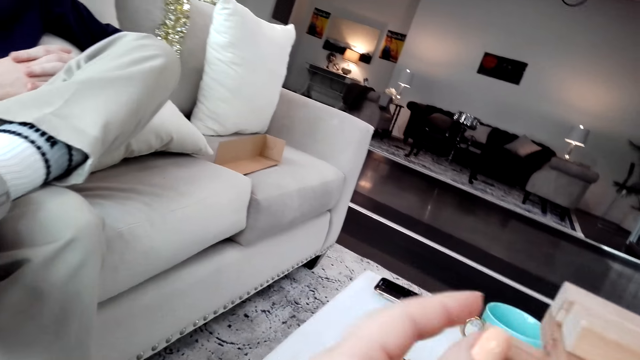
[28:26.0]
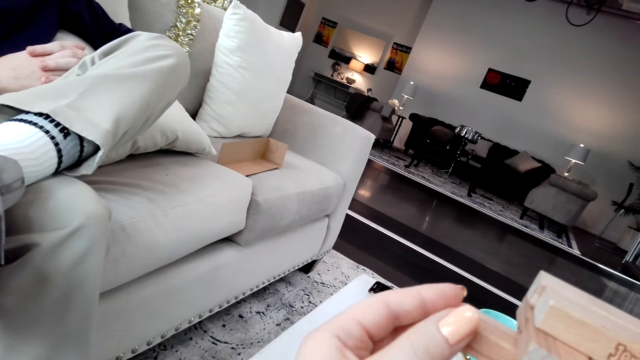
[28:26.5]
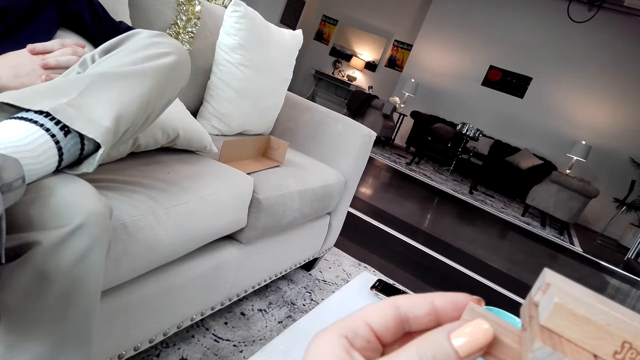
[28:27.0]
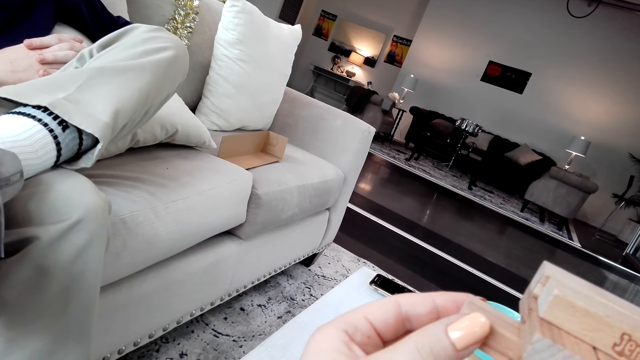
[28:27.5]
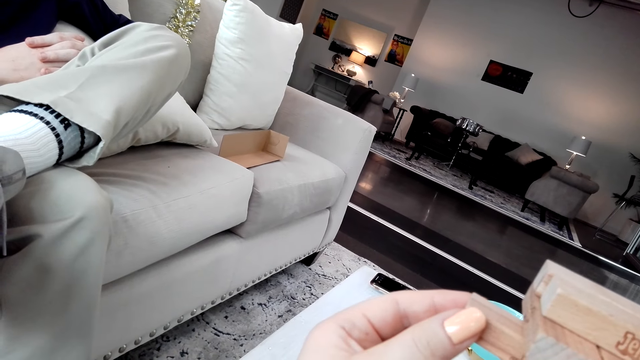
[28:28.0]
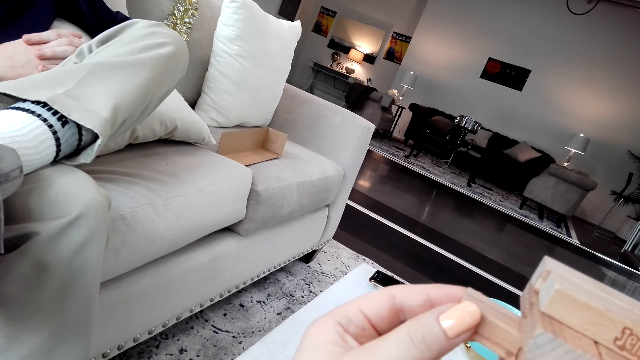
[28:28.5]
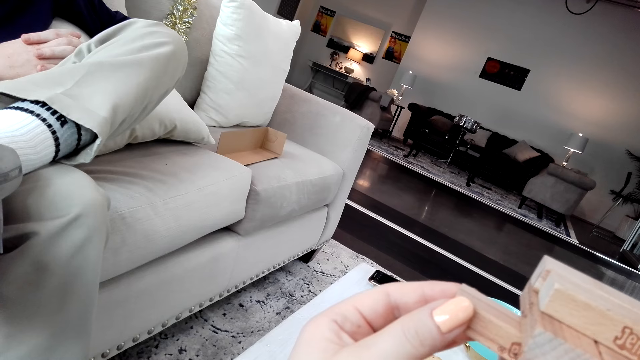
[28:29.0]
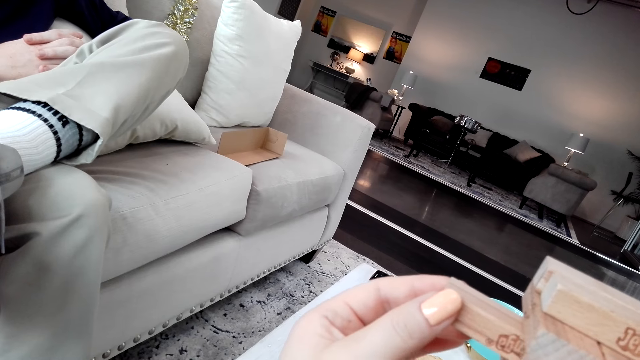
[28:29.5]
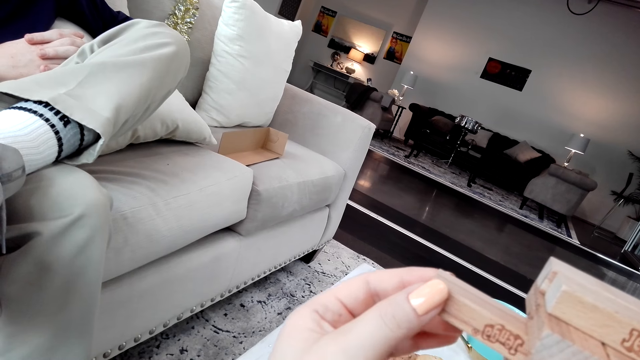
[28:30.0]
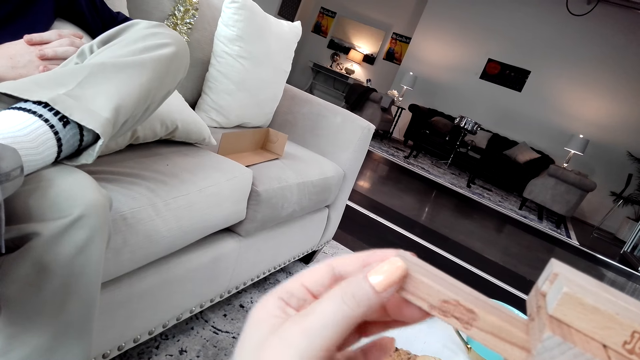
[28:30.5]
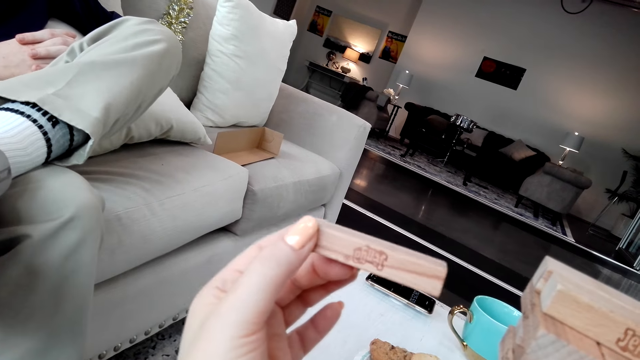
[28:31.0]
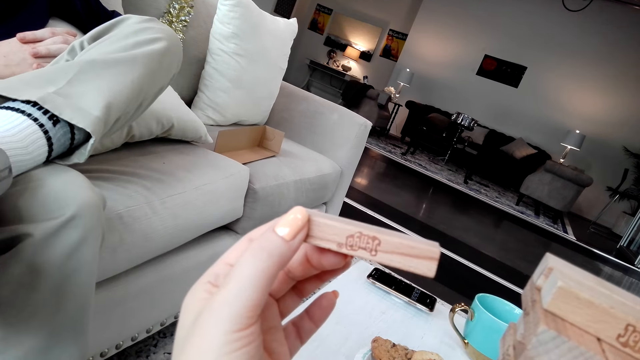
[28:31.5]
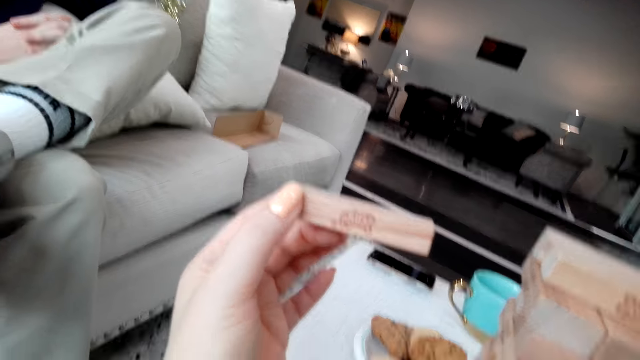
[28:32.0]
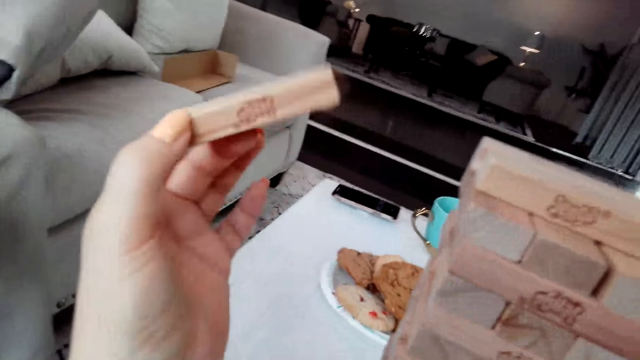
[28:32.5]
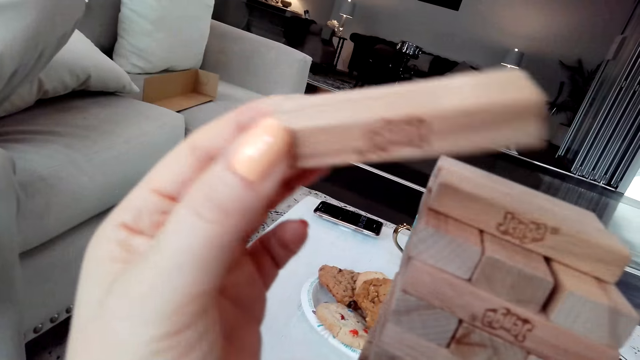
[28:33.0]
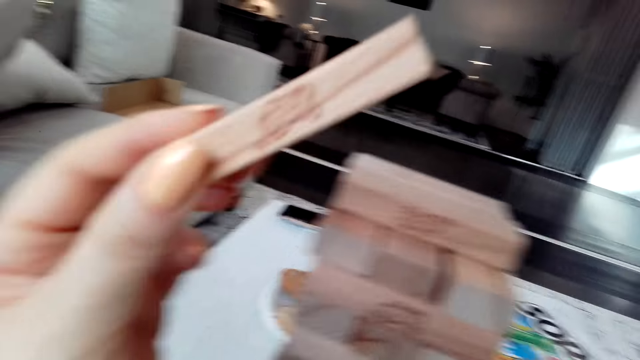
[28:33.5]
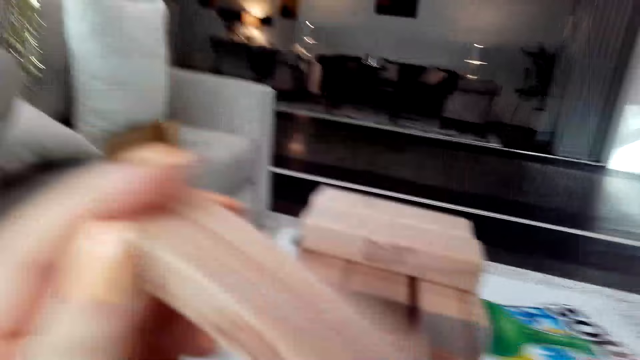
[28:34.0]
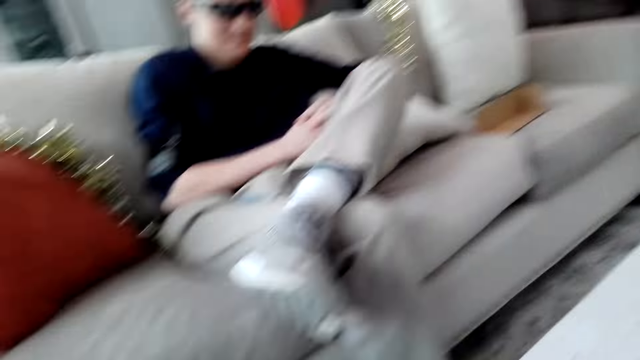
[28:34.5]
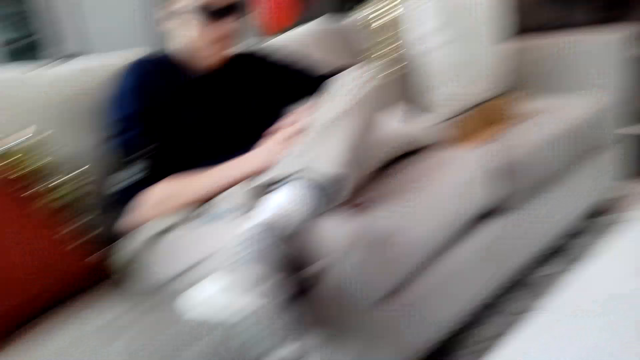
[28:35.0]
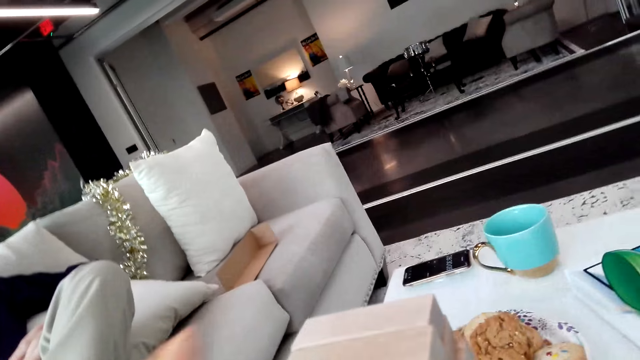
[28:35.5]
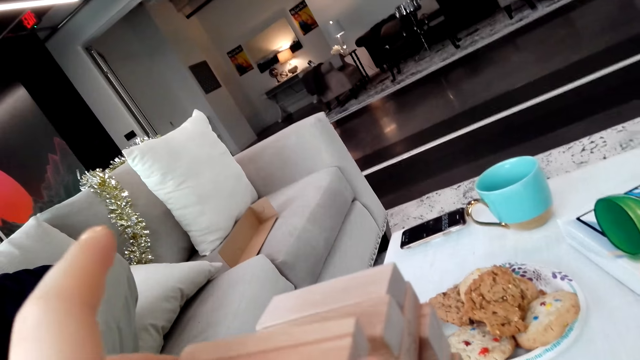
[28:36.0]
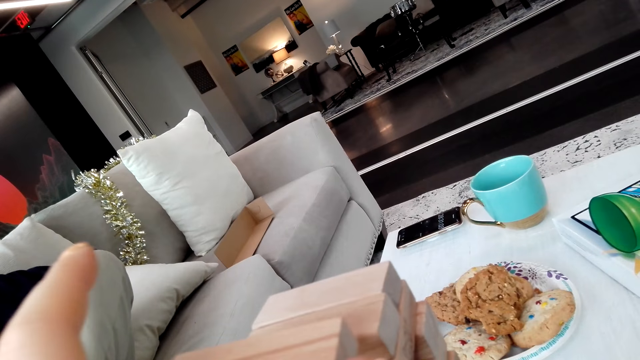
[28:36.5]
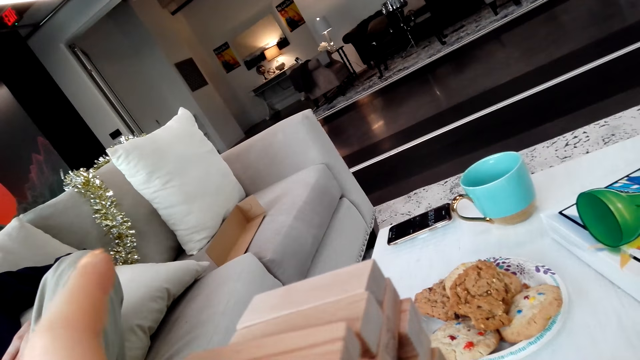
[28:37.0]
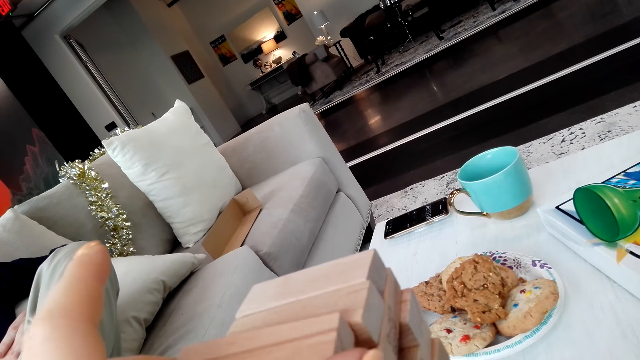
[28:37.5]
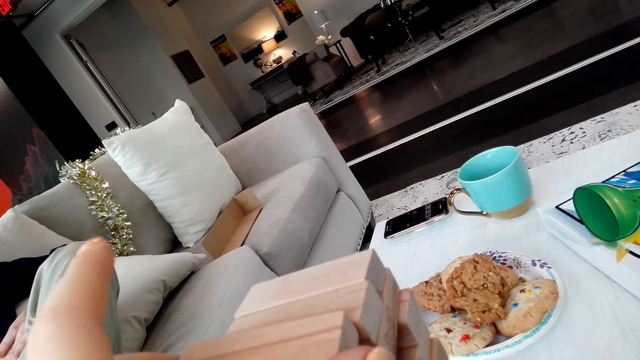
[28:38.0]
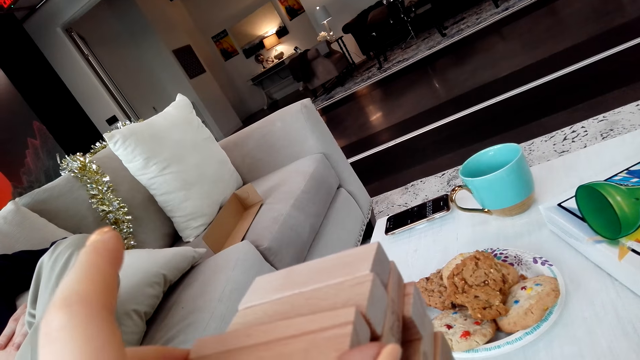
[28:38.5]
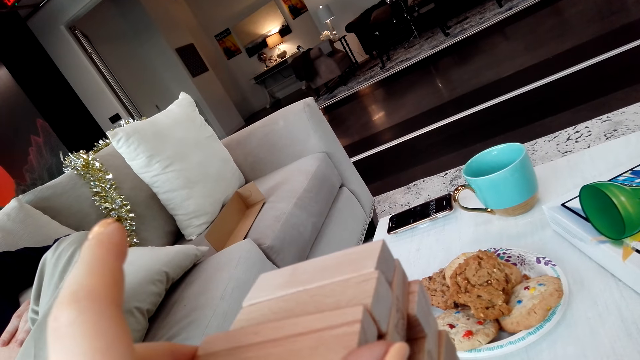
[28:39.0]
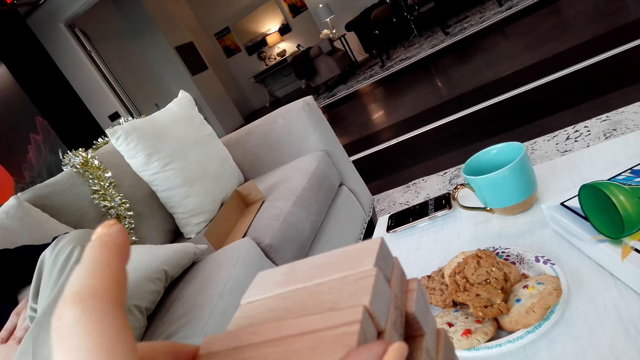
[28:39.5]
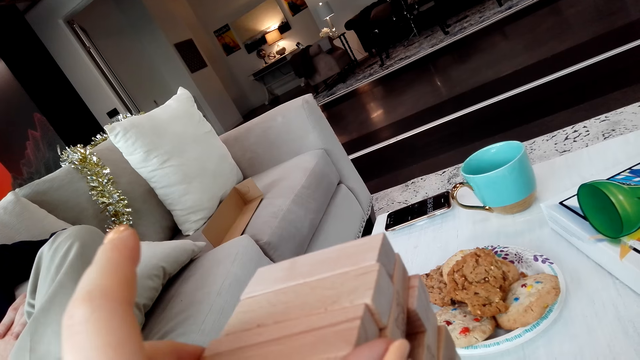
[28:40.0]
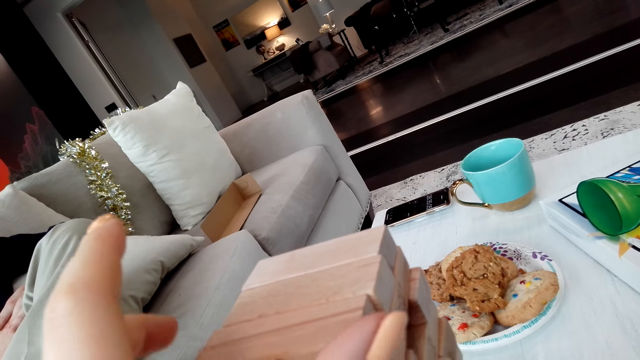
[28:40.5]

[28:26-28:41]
The camera wearer pulls a Jenga block. They put the Jenga block on a tower.

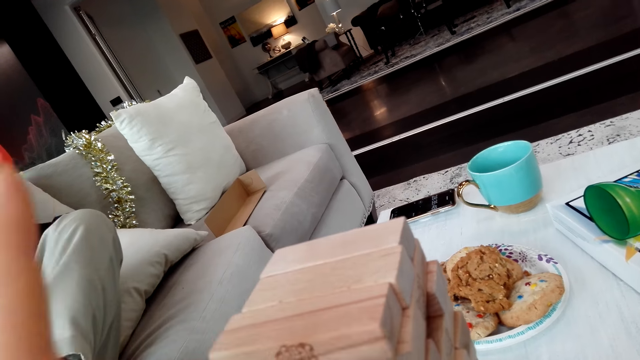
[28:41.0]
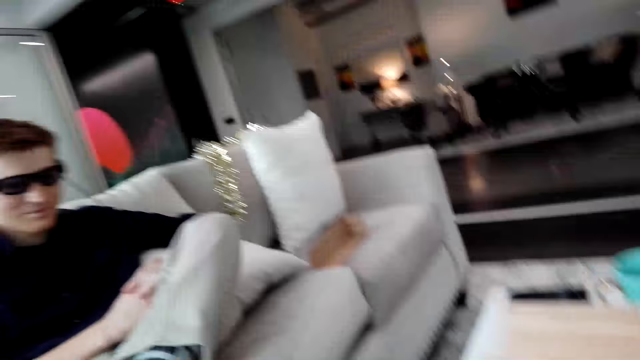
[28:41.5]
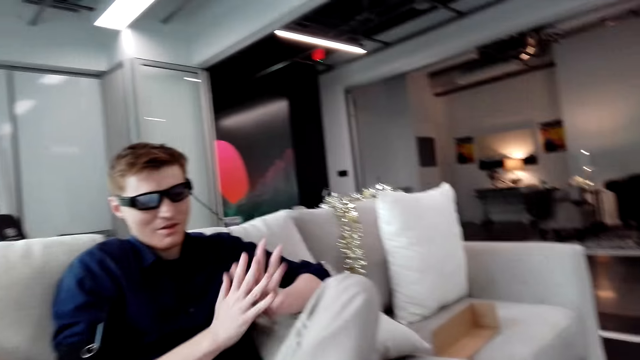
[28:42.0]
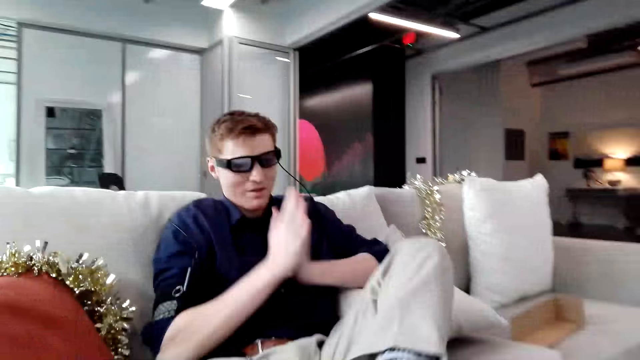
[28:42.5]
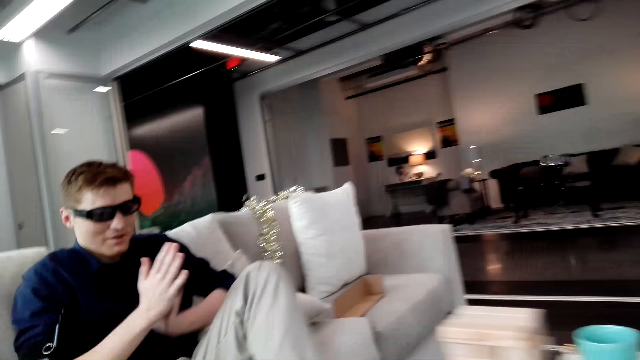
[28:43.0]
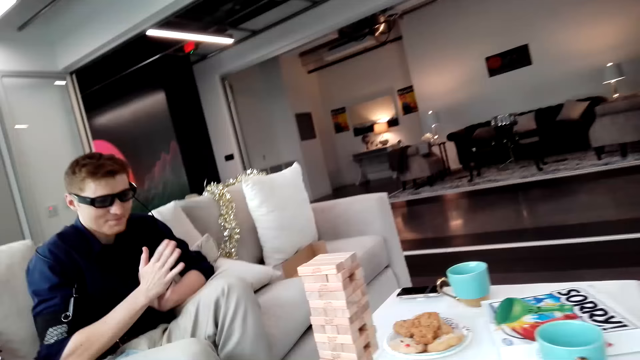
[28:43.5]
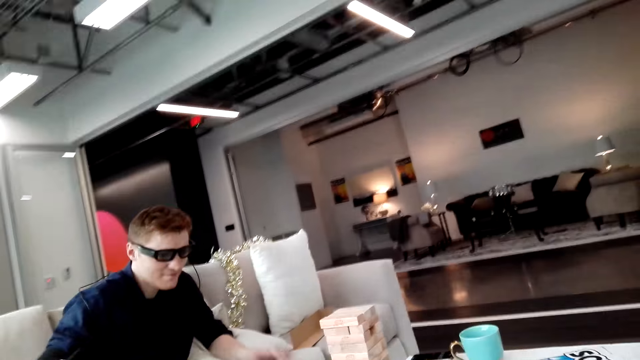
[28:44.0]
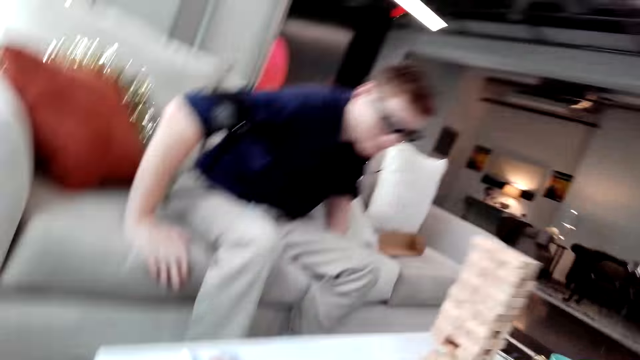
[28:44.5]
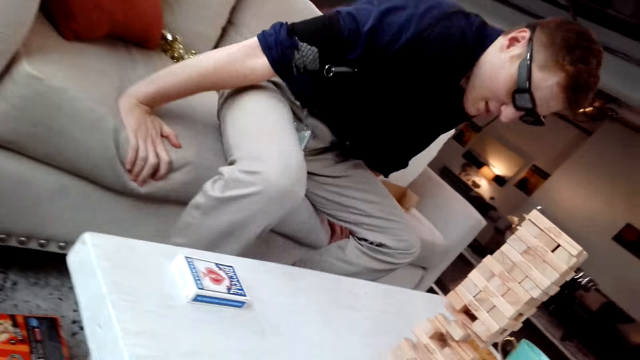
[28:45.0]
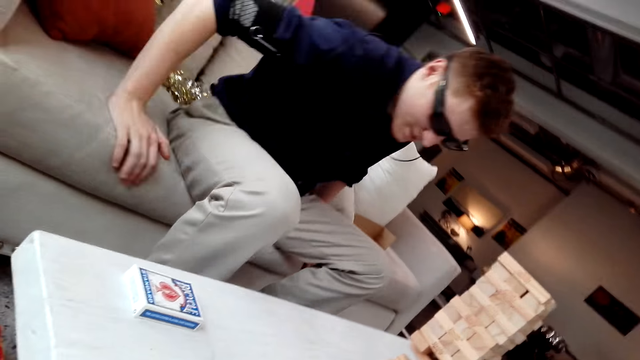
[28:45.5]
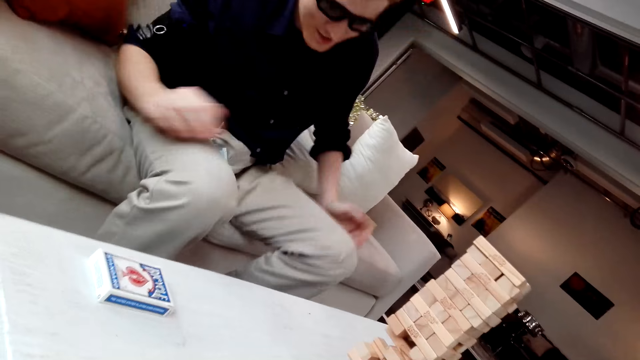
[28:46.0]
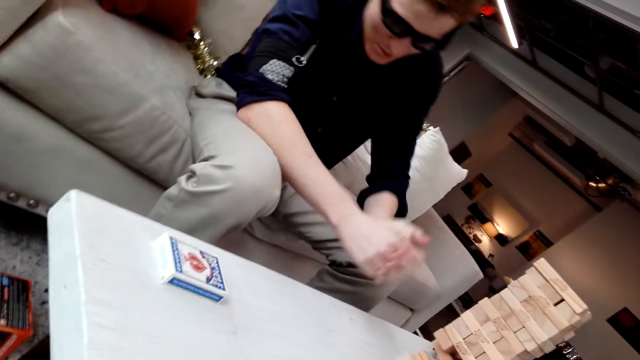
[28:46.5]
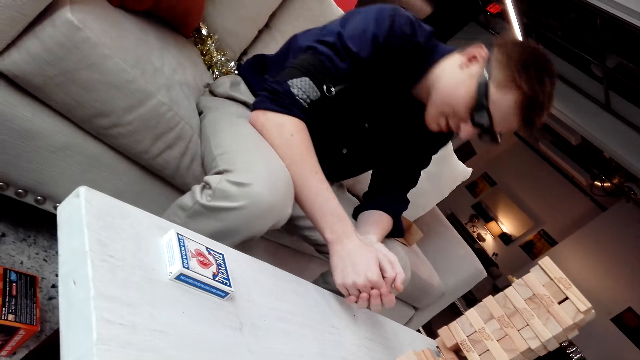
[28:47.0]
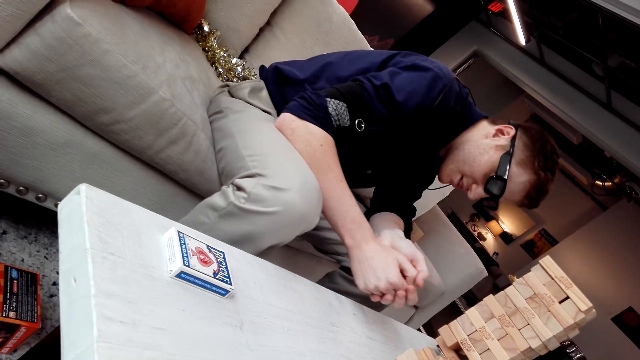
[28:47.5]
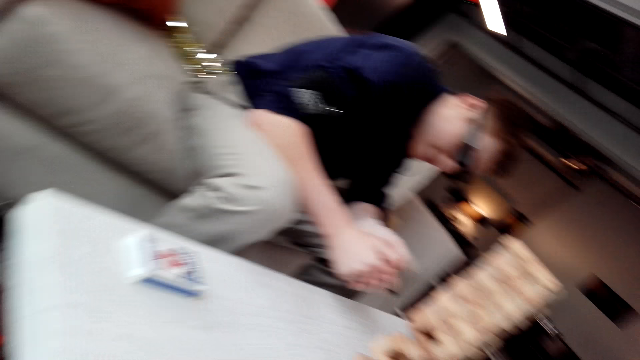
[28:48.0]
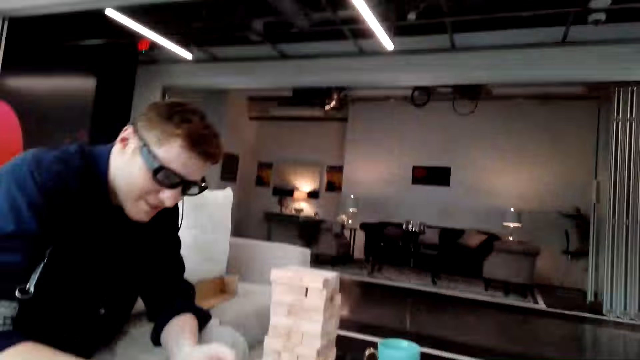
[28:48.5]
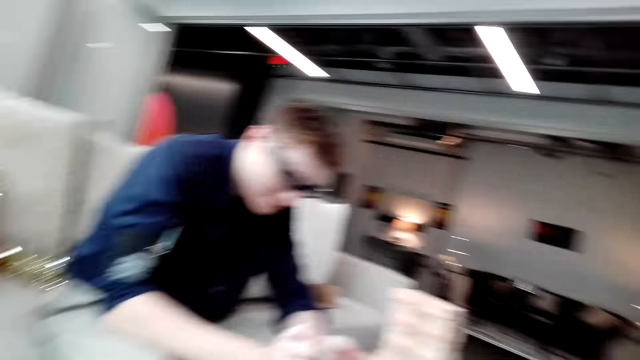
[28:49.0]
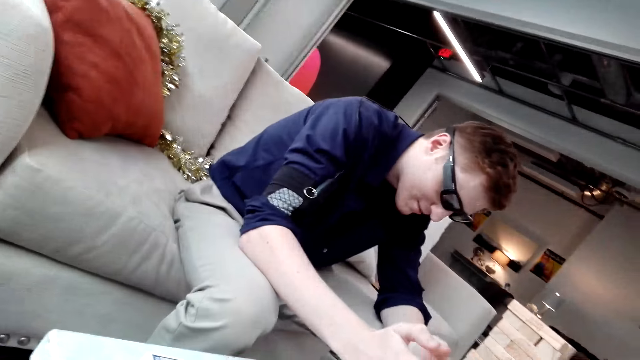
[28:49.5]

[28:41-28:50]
A man rubs hands.
